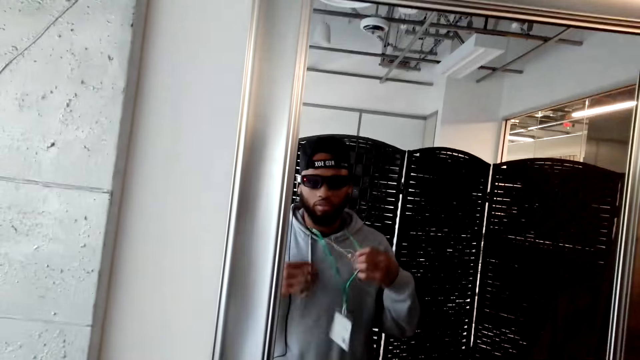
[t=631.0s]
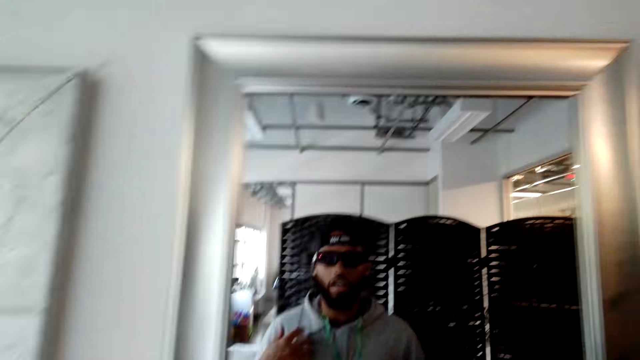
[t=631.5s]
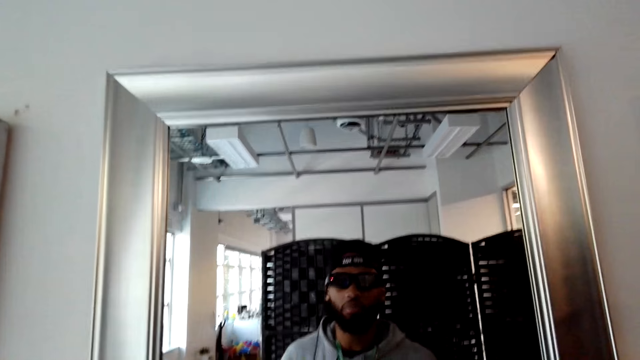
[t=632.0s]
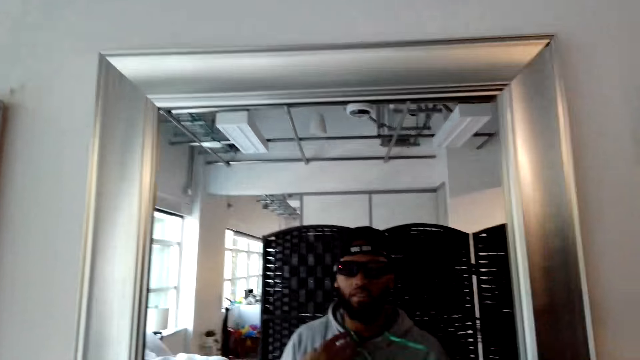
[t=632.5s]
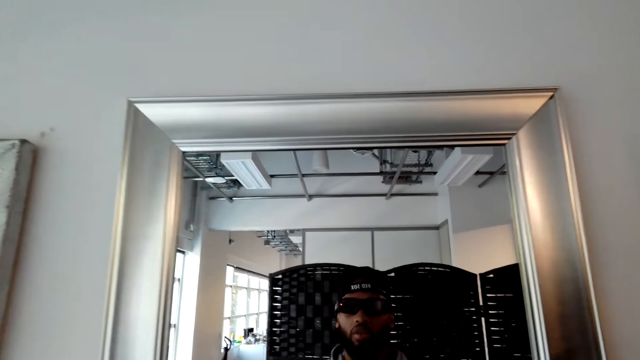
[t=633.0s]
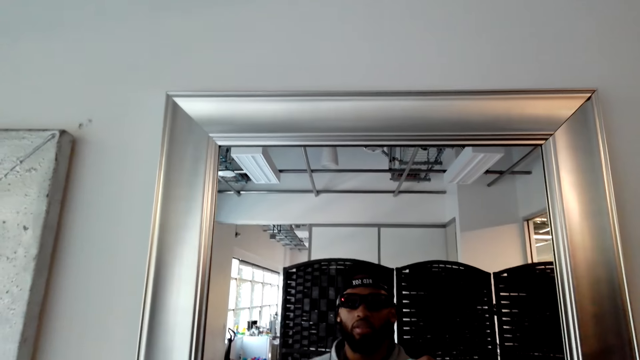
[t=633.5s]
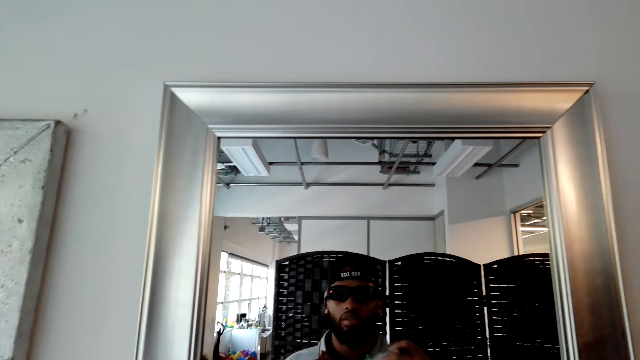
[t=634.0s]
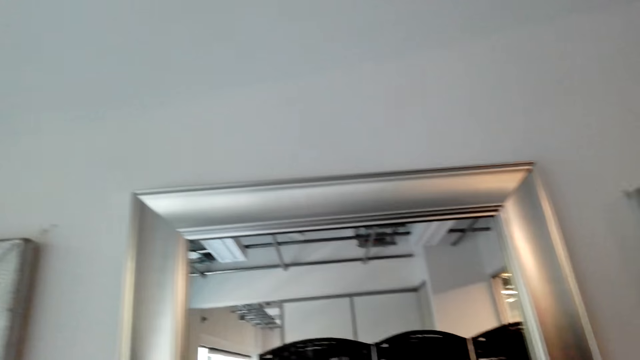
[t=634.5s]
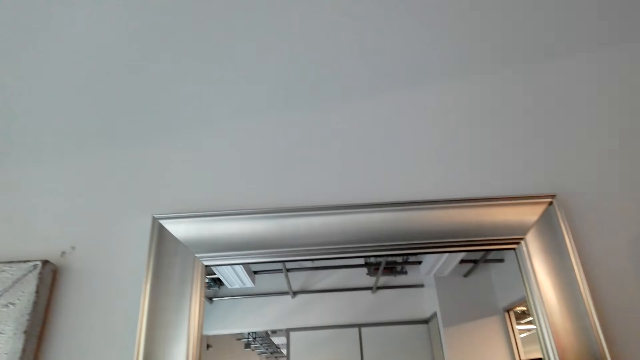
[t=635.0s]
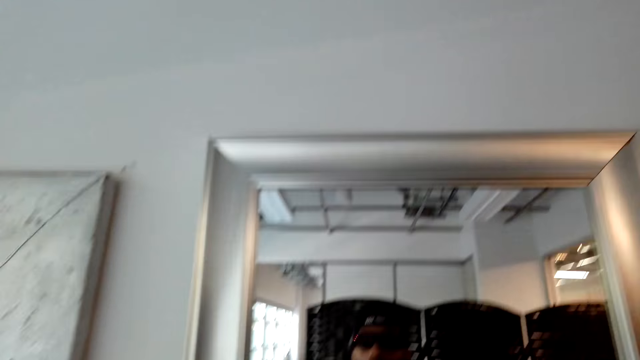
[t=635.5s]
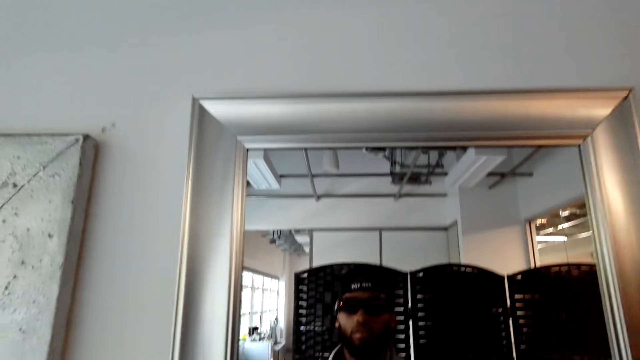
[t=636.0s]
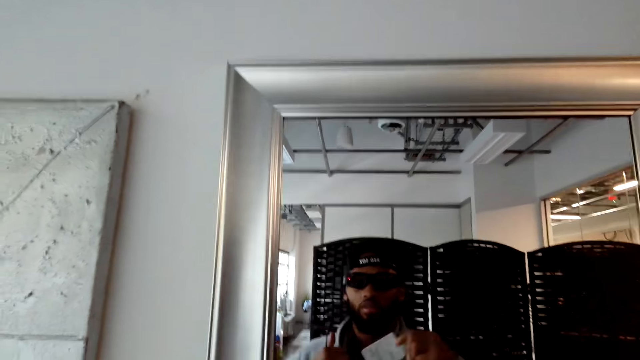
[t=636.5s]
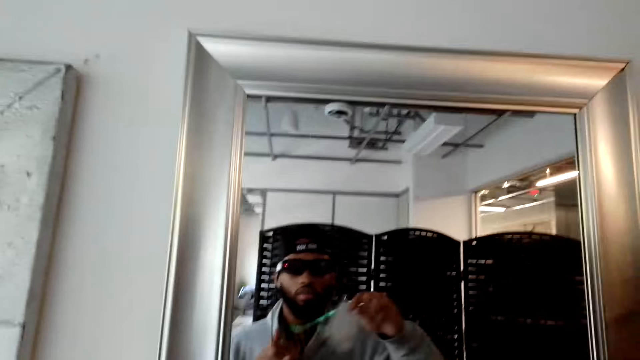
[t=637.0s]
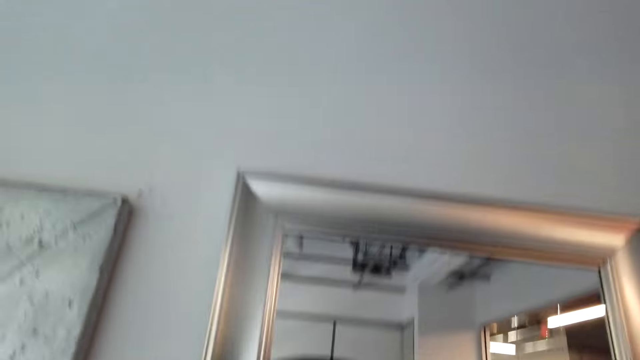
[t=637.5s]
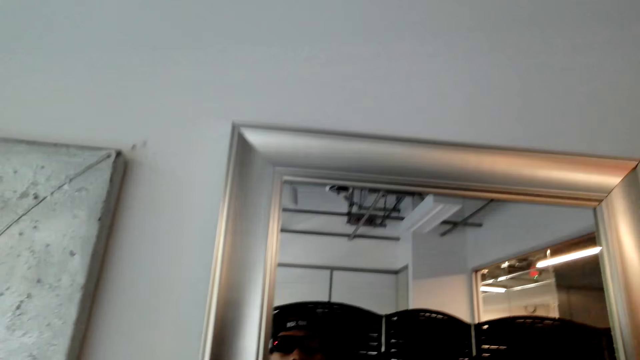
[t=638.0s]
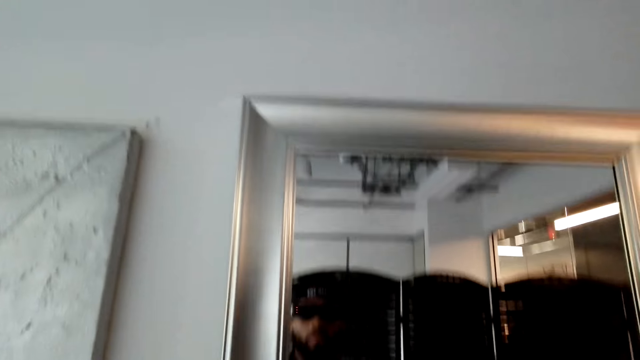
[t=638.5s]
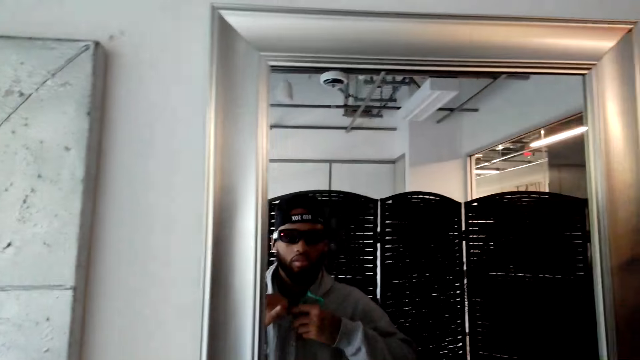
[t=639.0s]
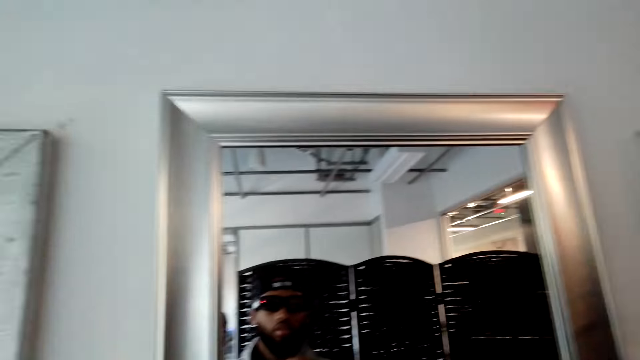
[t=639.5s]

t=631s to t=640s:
The camera wearer looks at himself in the mirror. They converse with a man.

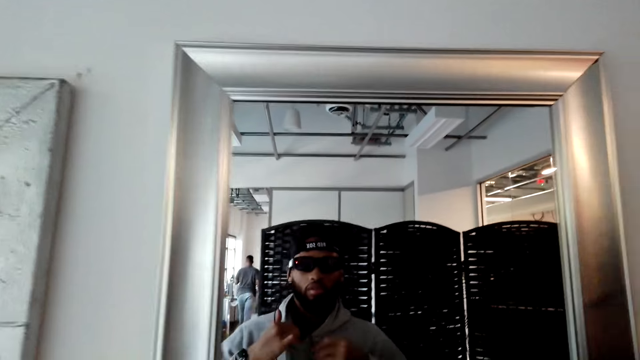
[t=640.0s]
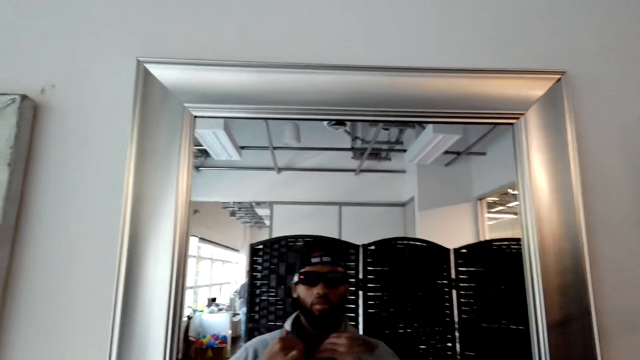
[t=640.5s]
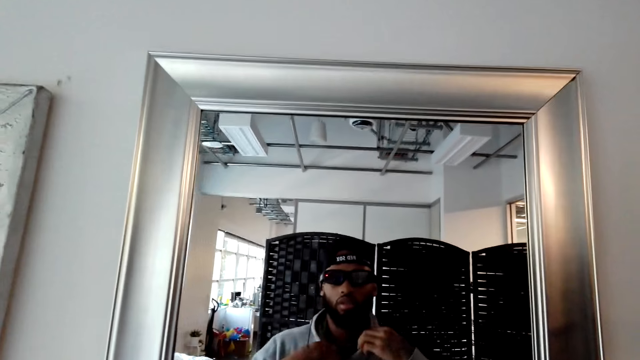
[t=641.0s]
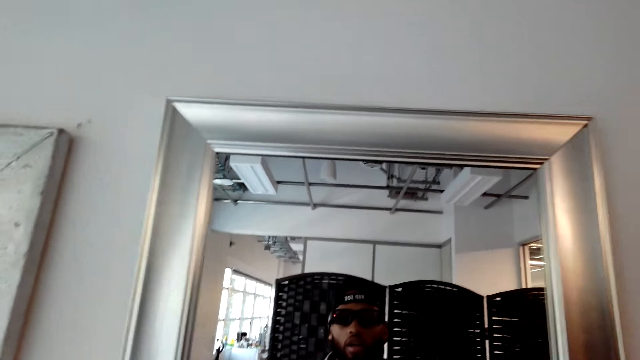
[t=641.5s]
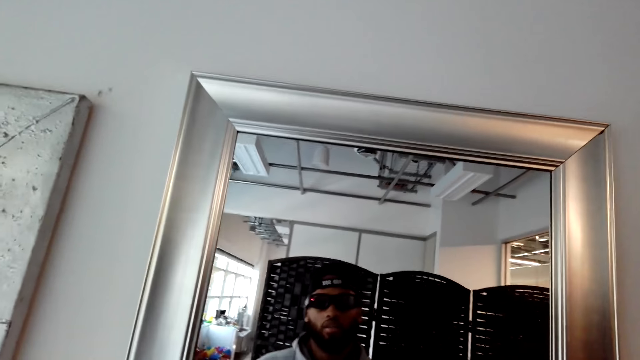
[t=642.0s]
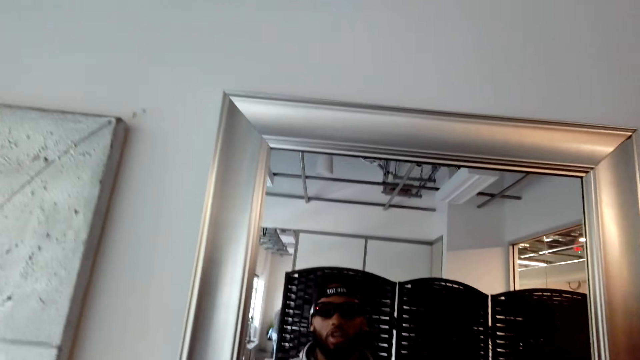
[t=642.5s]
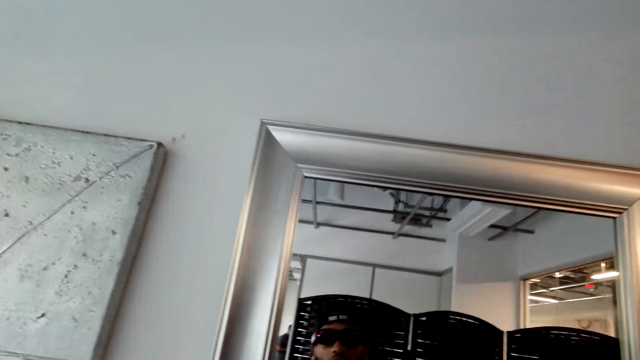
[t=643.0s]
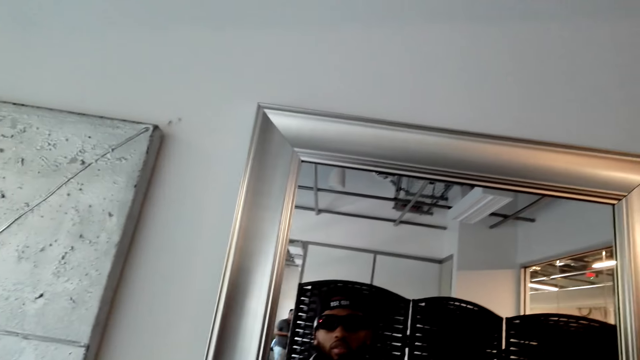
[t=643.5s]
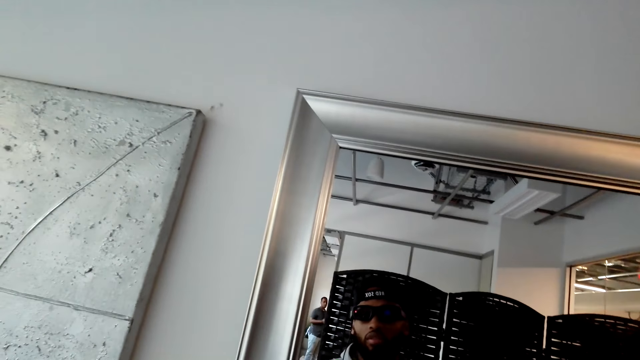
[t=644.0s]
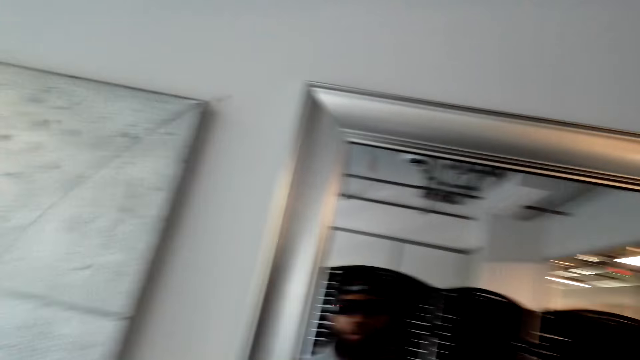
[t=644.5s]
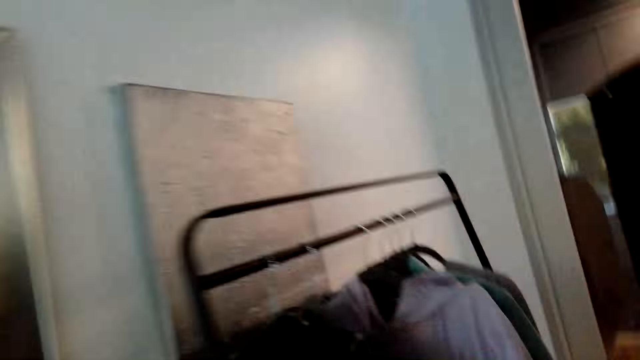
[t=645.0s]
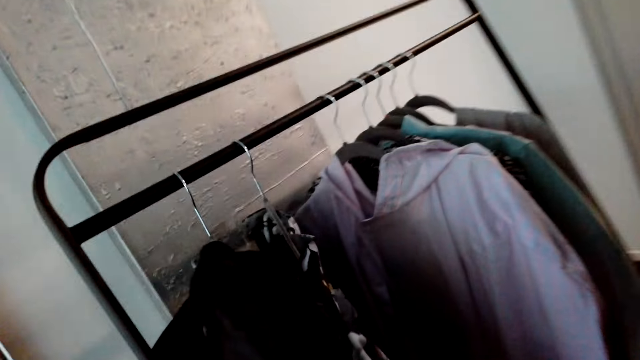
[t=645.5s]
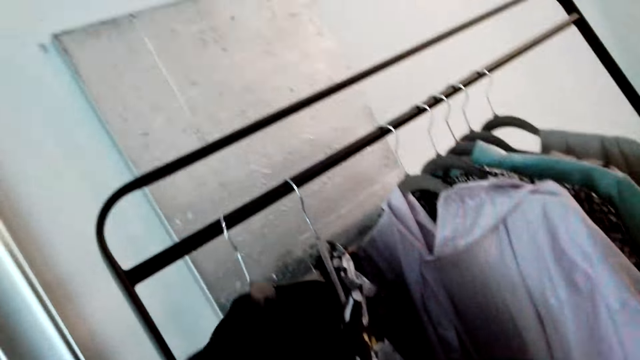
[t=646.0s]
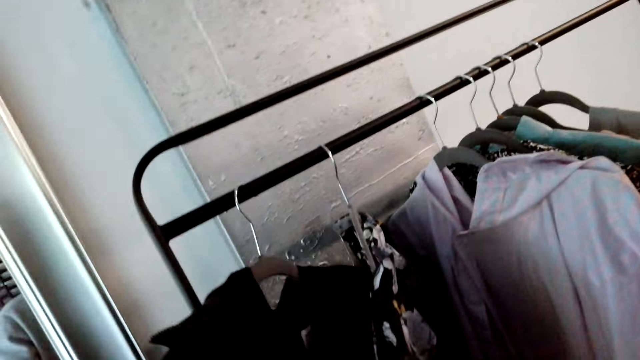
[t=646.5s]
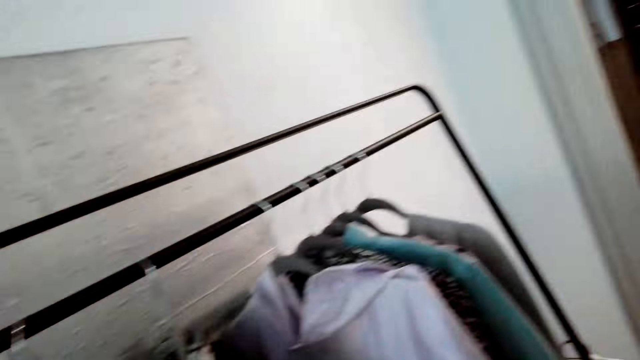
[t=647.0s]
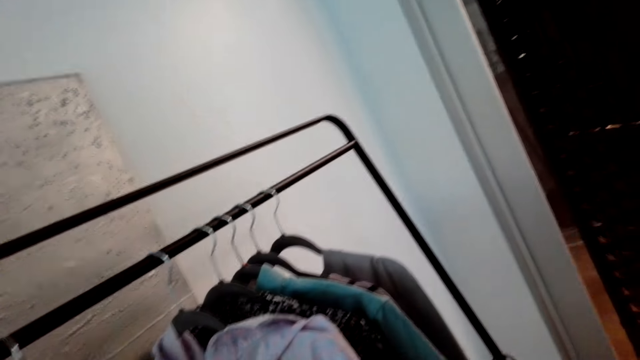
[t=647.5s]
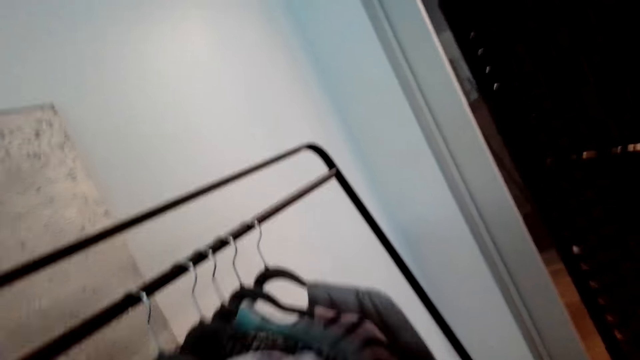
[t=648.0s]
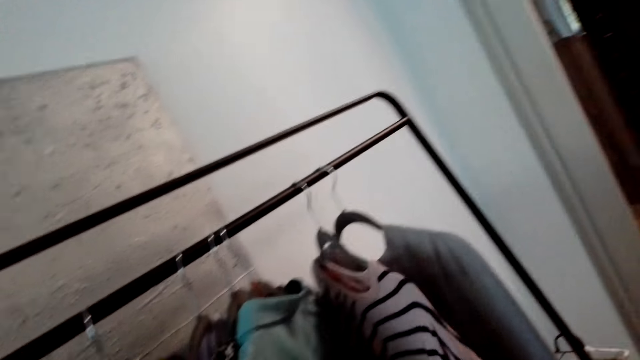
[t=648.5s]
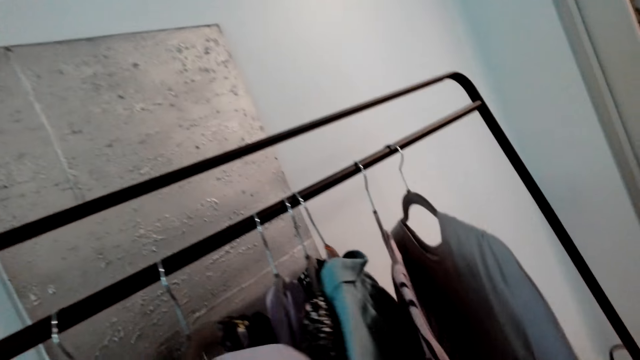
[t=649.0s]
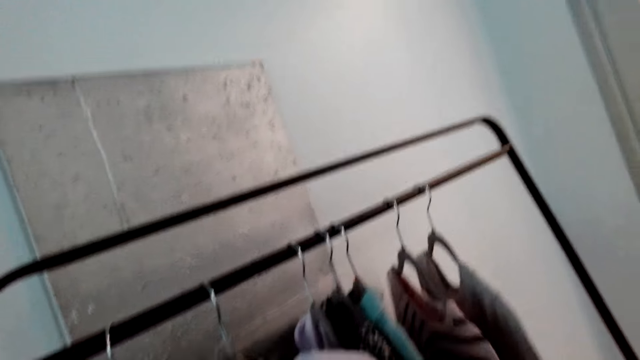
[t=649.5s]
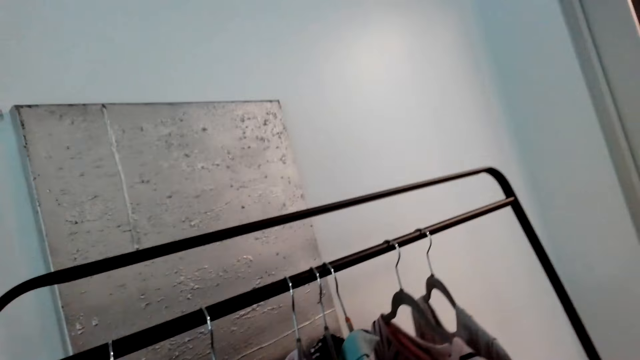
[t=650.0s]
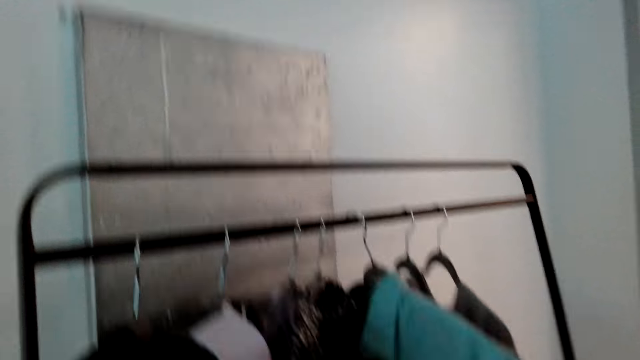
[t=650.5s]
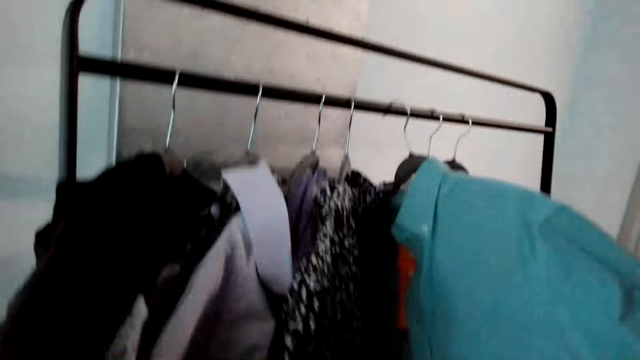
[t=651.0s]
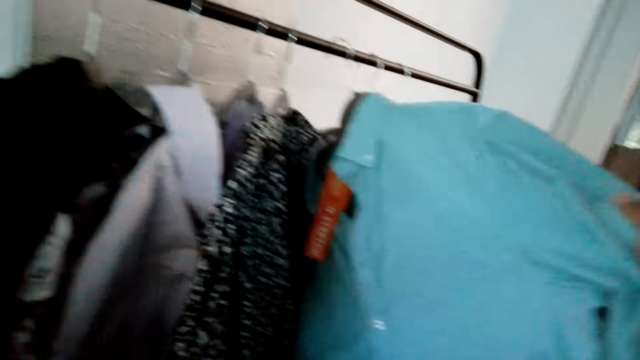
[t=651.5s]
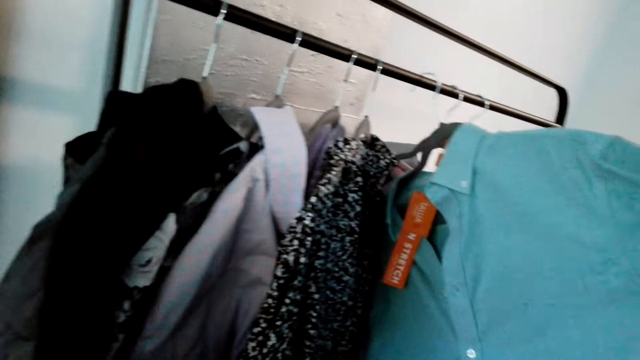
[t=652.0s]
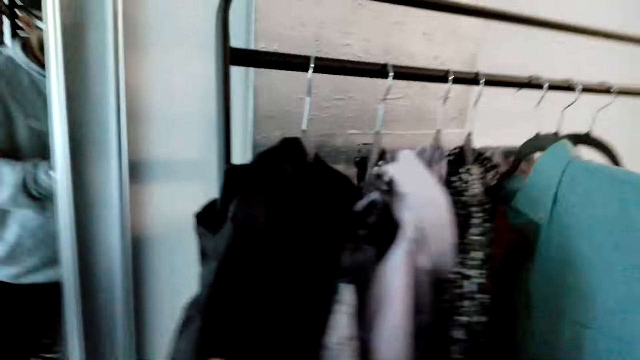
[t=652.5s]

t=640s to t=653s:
The camera wearer looks at themselves in the mirror. They converse with a man. They check the clothes. They choose a sweater.
